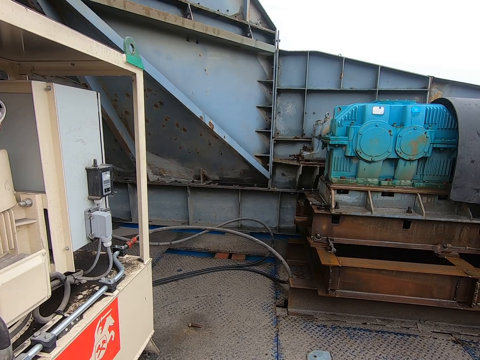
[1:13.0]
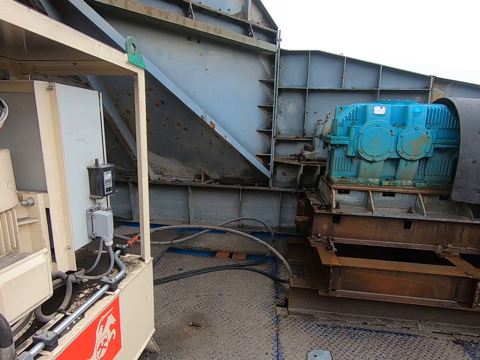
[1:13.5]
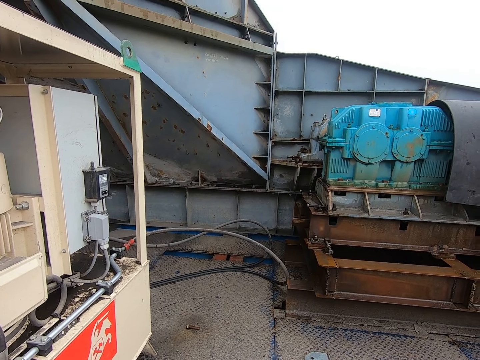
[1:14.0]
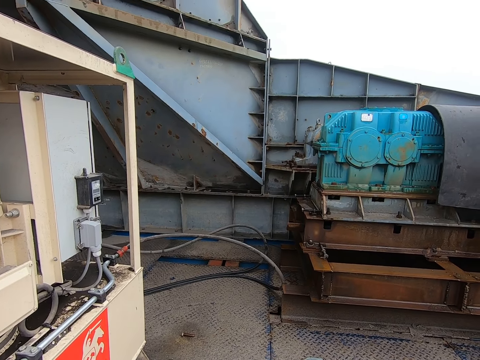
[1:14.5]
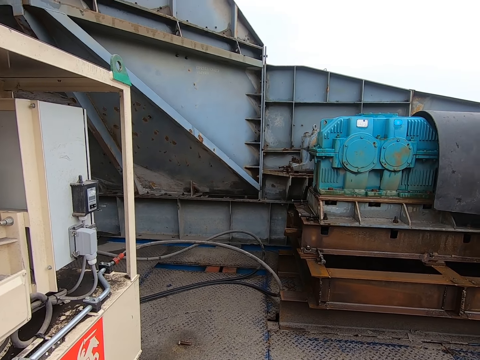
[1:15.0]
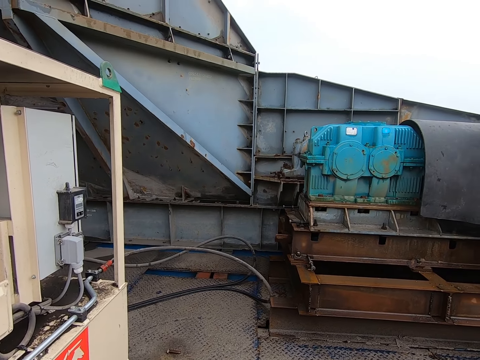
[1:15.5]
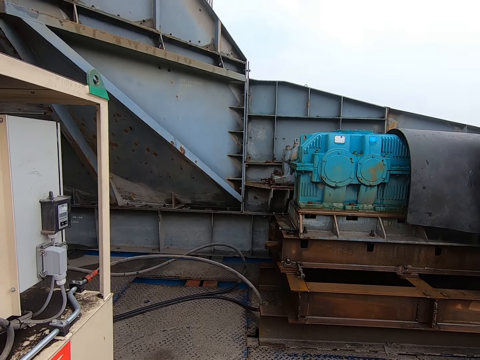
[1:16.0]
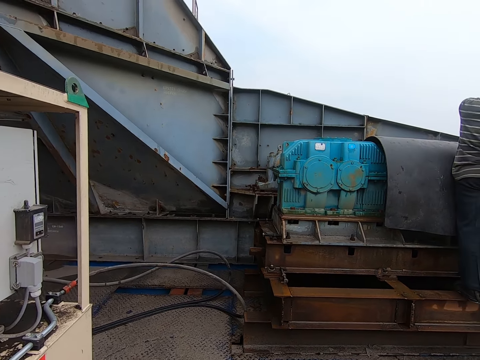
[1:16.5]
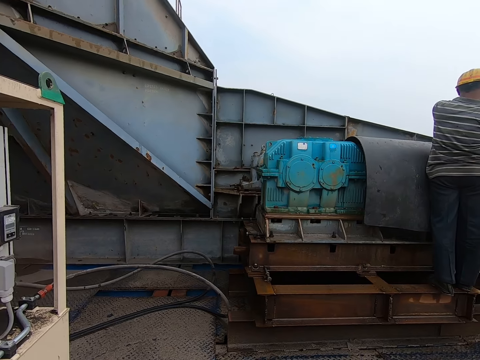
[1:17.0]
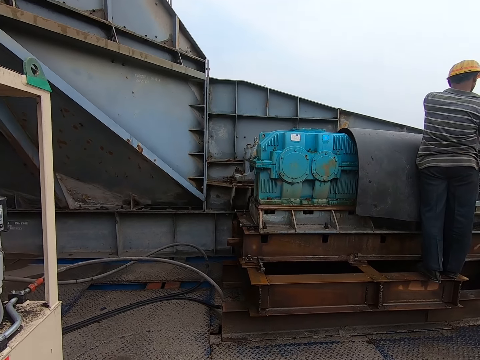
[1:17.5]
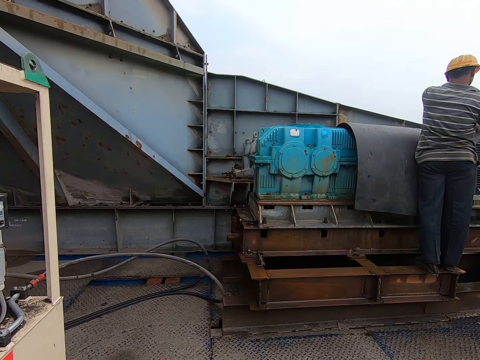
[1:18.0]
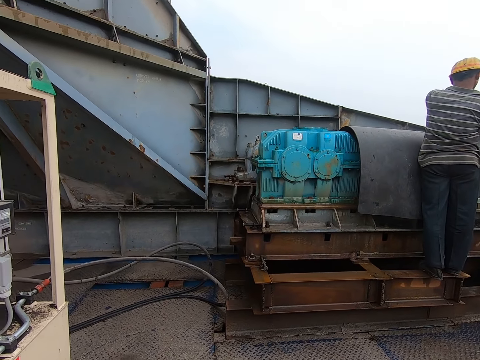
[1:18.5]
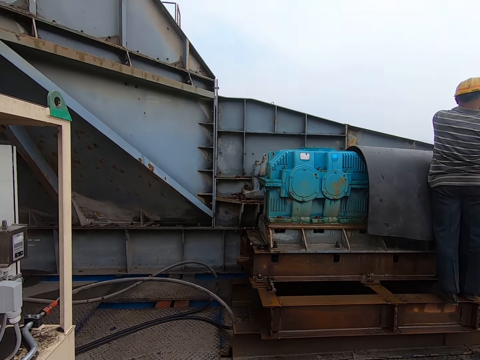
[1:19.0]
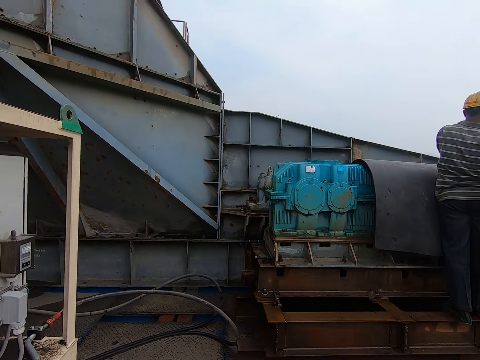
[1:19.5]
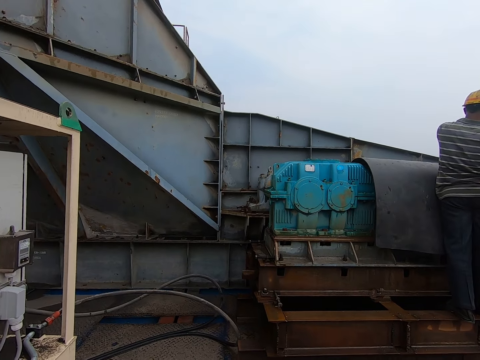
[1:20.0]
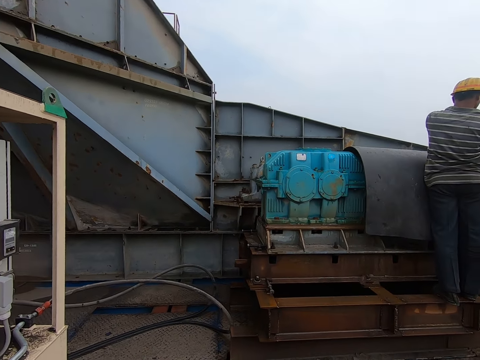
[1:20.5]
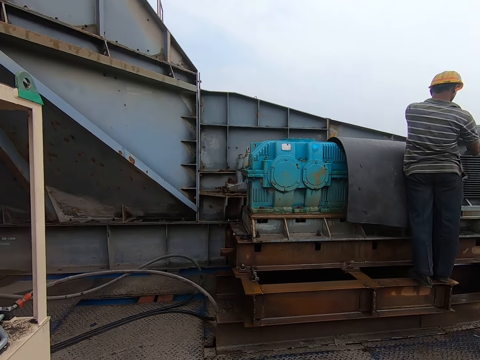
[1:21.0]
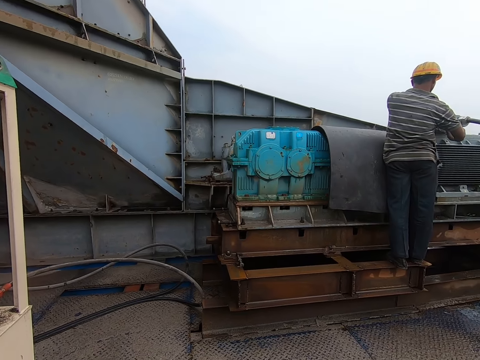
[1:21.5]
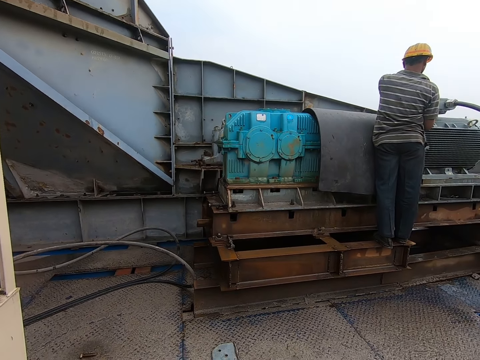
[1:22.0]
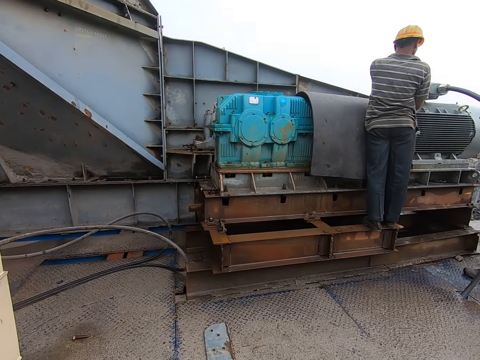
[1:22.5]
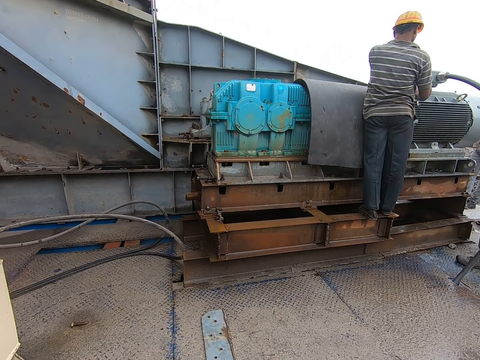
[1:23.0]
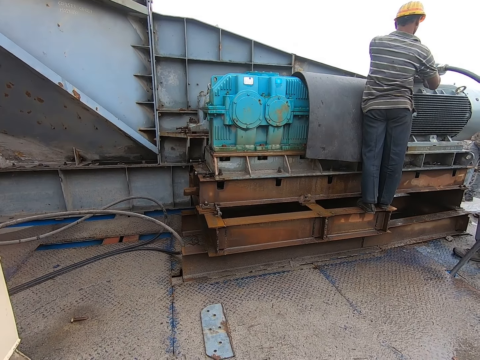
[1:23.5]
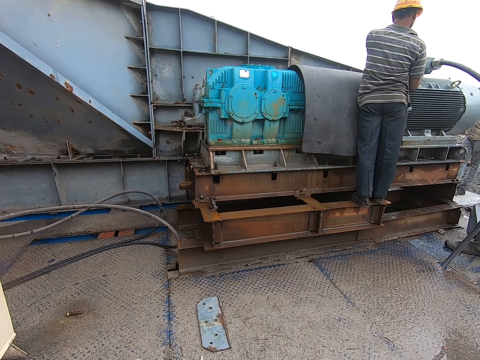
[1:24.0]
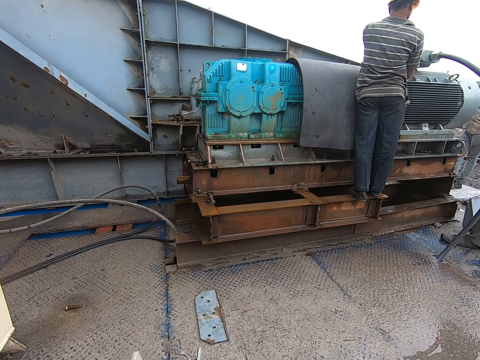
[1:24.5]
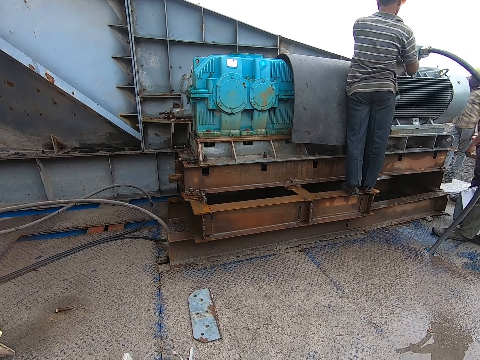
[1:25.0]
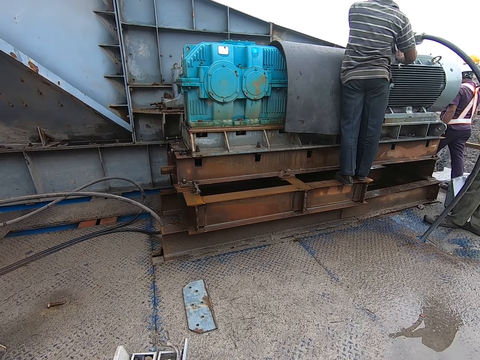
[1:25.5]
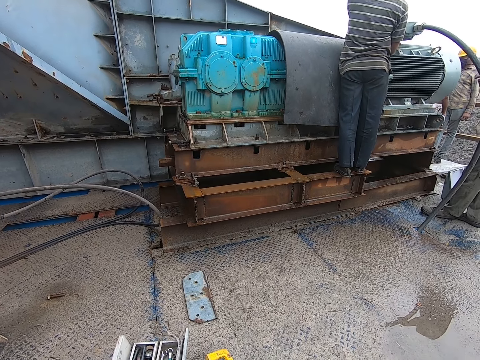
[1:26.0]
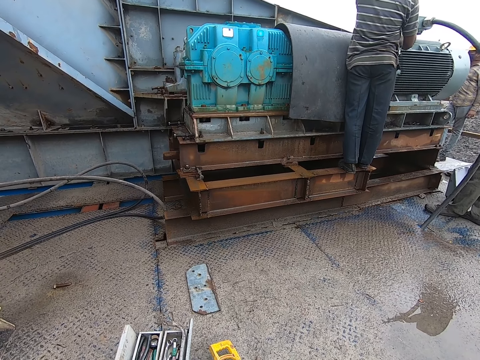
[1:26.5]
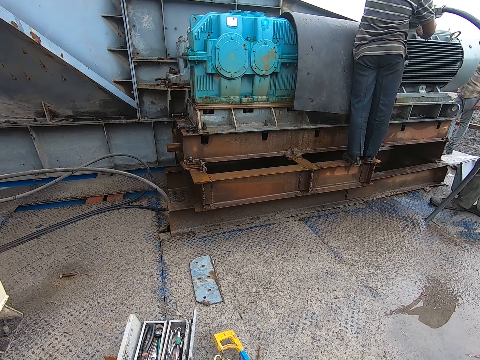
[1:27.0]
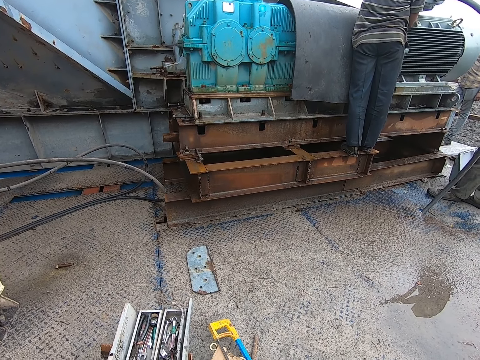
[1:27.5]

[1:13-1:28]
The camera wearer looks around. They stare at the generator.

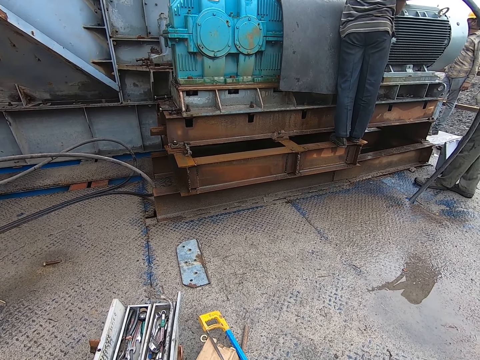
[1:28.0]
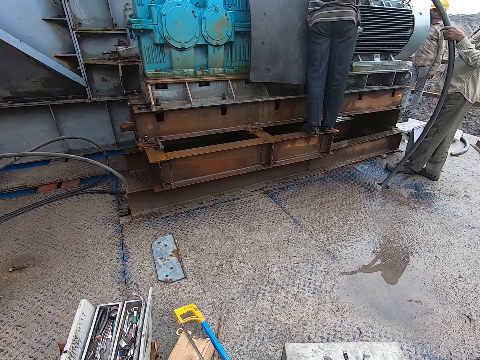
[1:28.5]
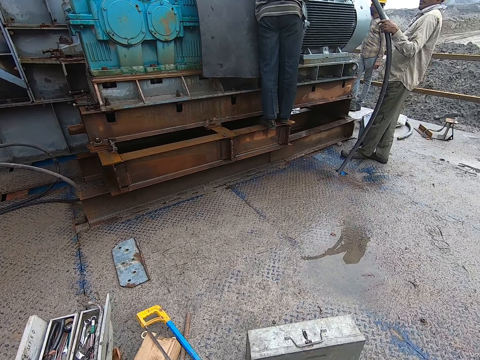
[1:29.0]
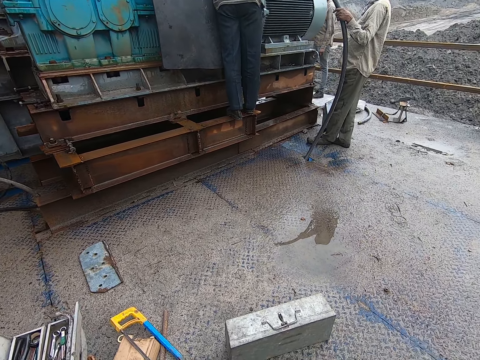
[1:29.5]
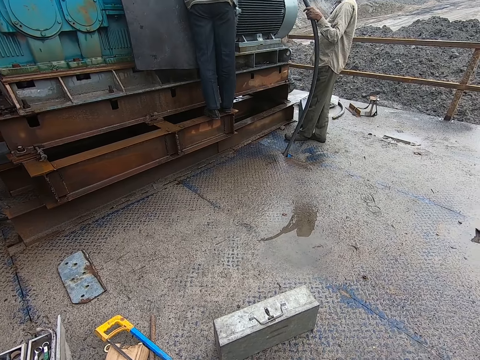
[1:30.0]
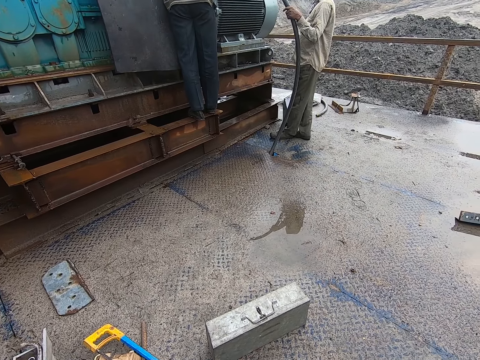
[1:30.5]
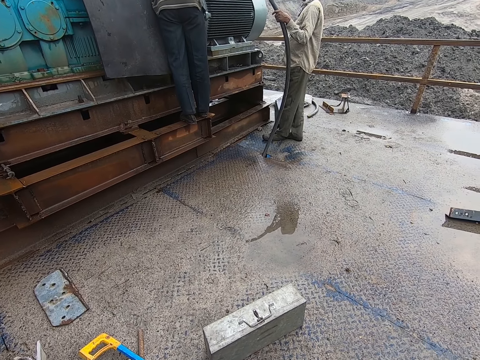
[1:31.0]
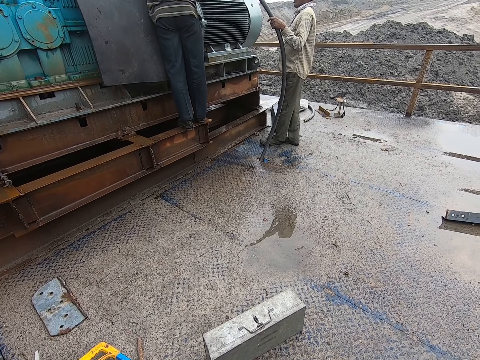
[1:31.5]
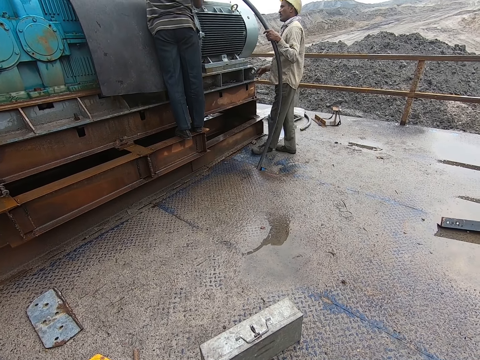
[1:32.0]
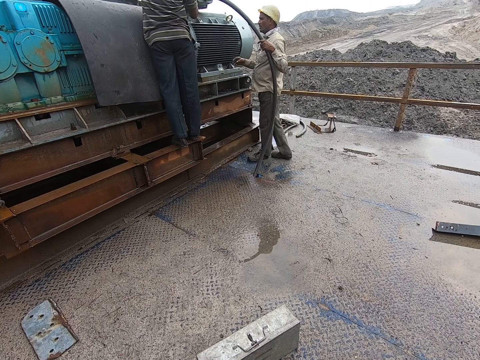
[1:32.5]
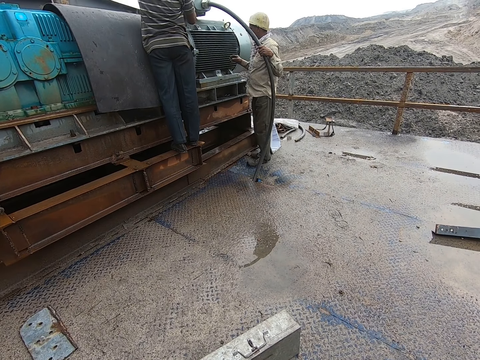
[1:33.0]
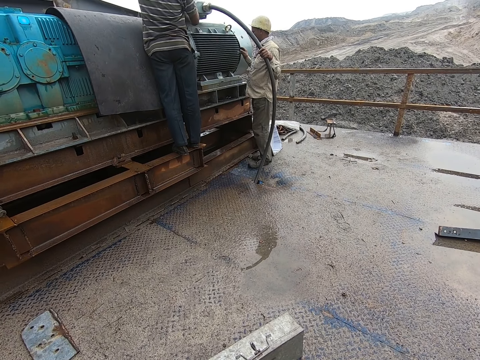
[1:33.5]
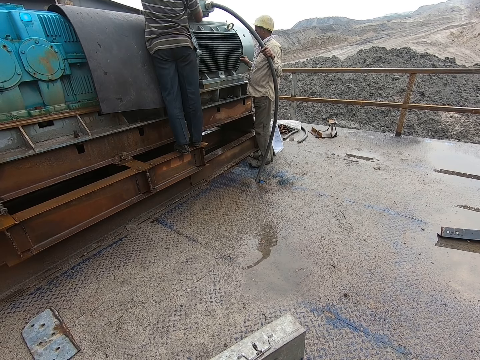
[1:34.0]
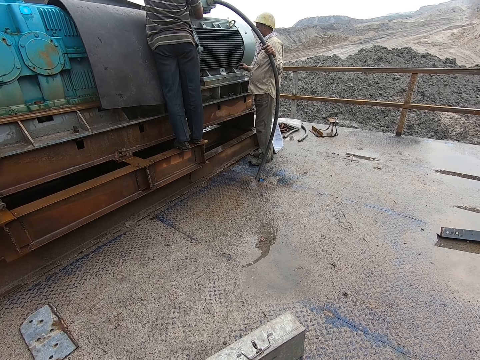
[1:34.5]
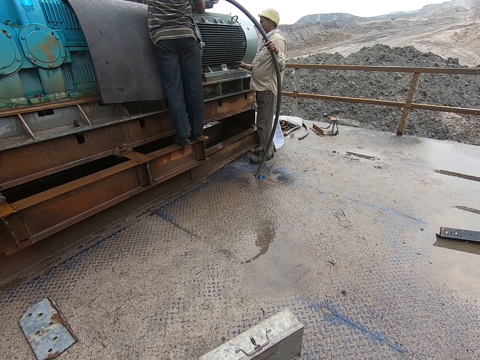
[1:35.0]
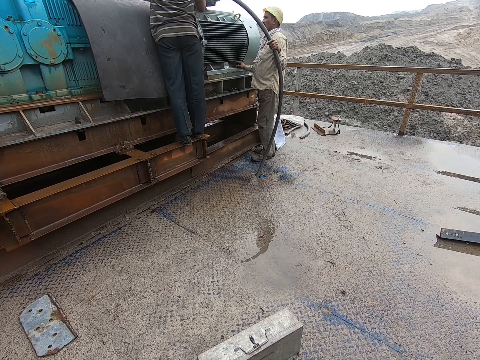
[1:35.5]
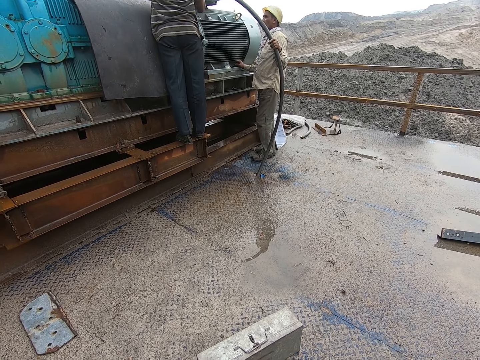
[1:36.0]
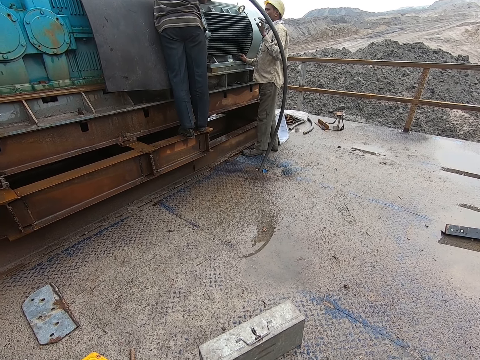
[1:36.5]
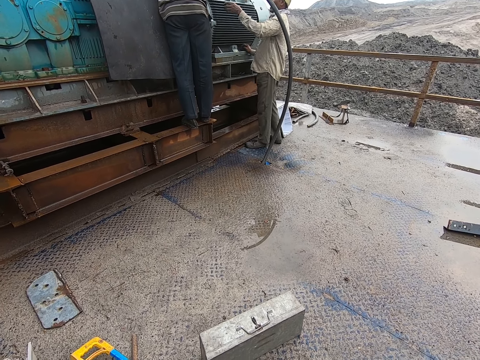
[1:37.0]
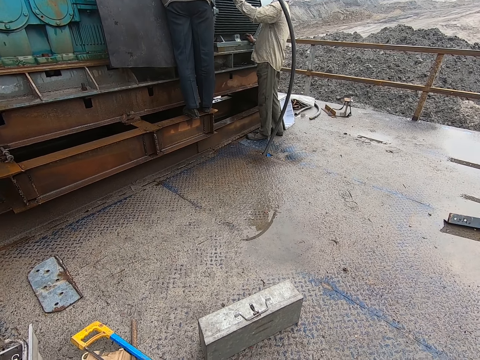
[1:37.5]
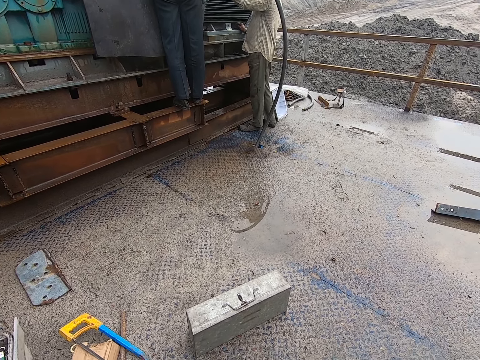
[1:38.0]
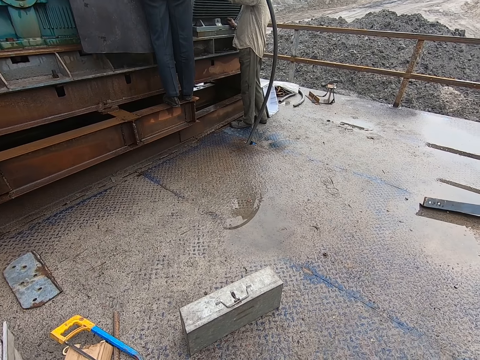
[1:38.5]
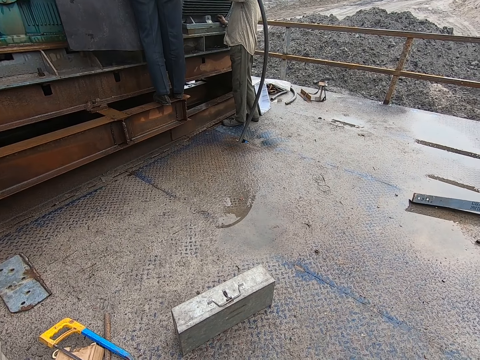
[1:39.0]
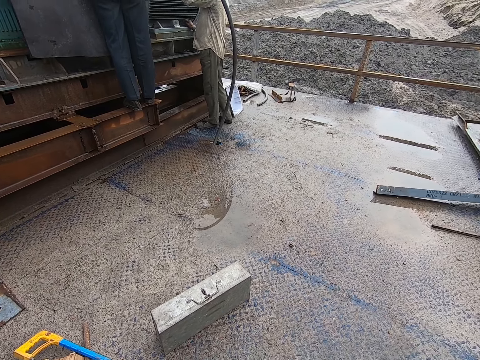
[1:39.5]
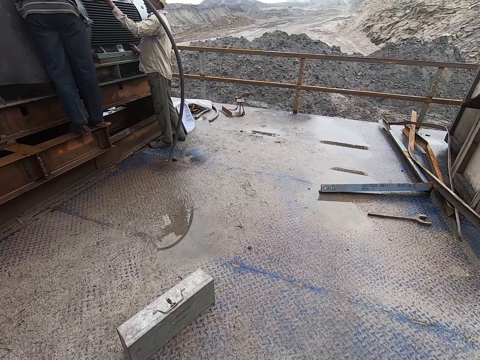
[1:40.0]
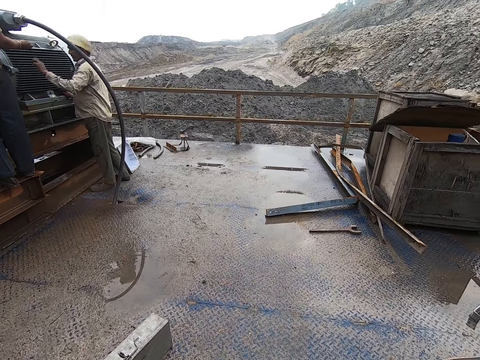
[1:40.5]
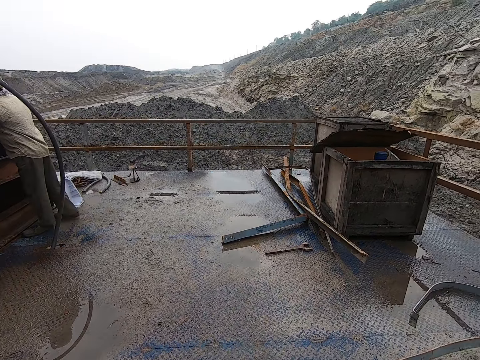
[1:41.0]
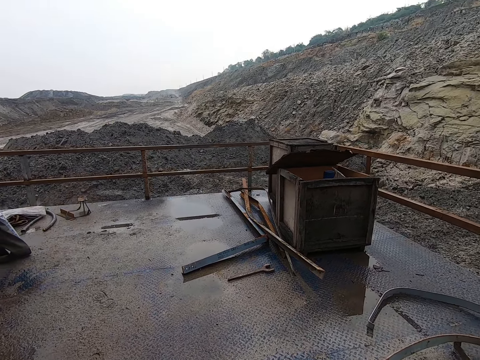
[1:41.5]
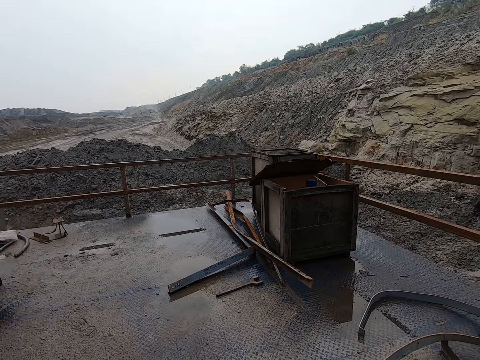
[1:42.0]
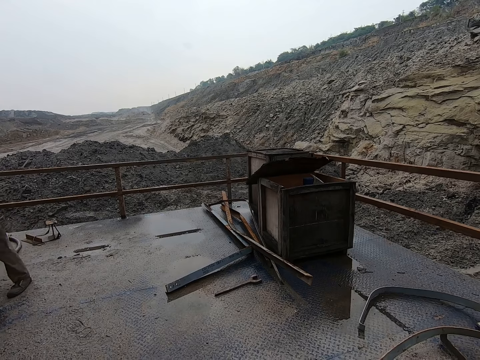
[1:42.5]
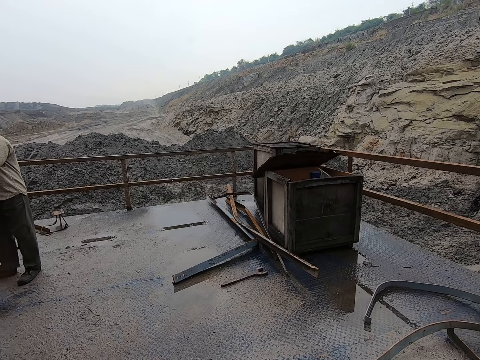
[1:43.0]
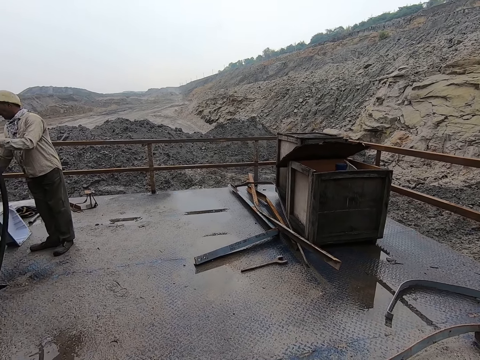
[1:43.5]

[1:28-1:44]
The camera wearer looks around. They look at the people. They look around.
